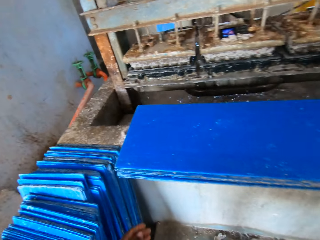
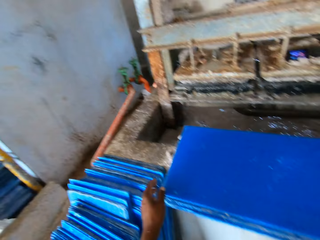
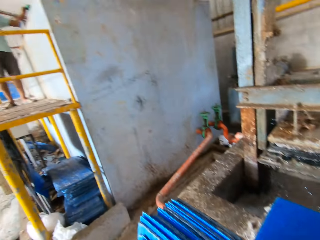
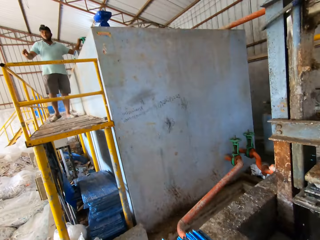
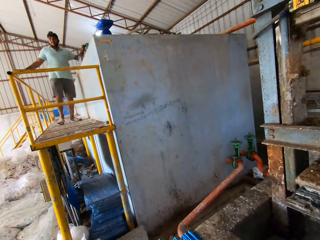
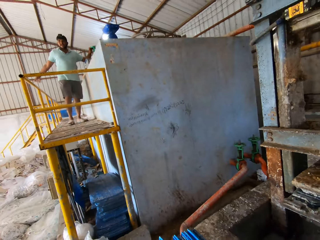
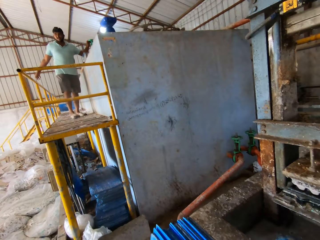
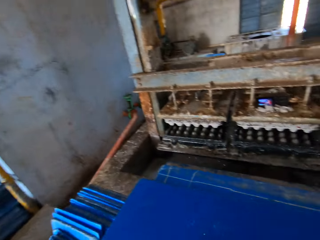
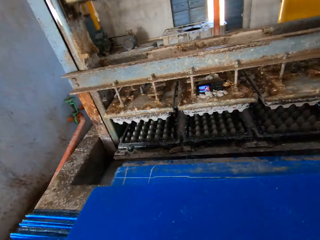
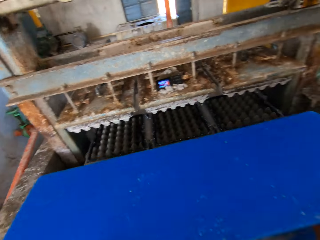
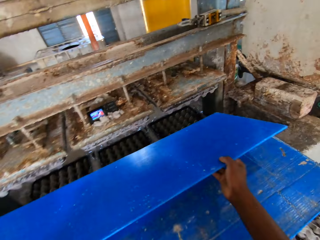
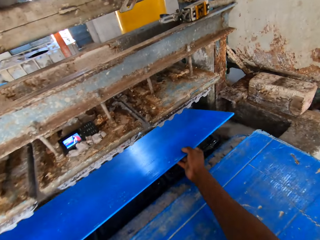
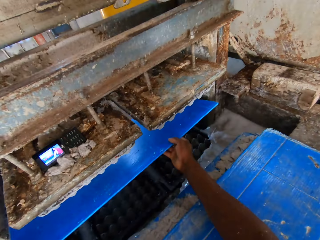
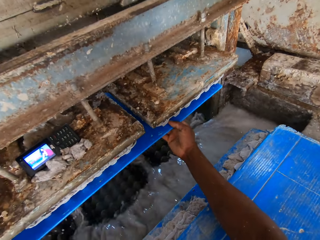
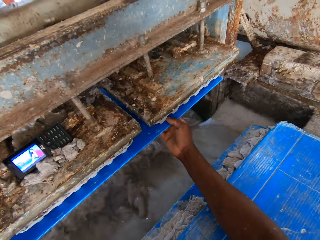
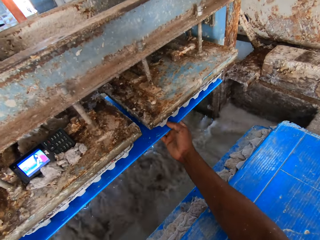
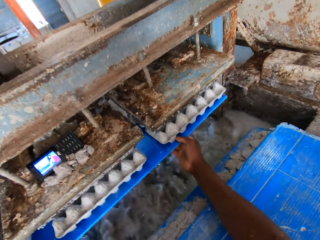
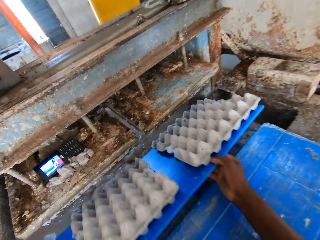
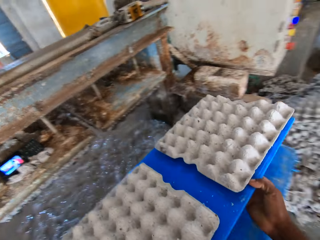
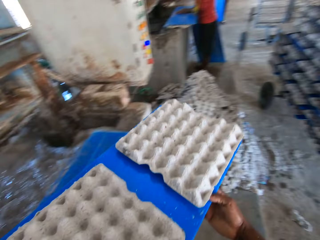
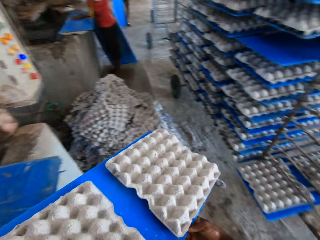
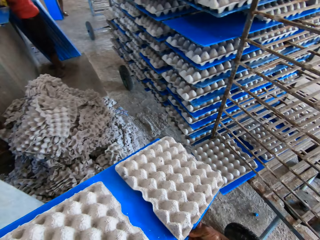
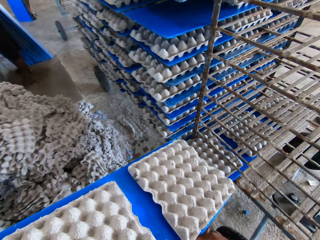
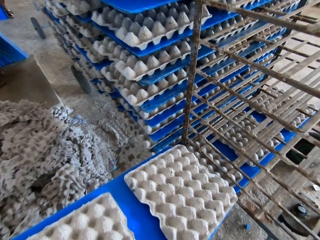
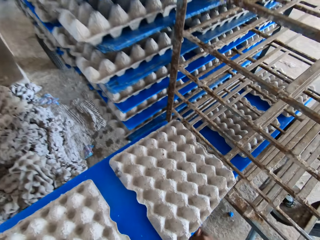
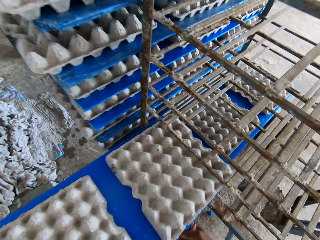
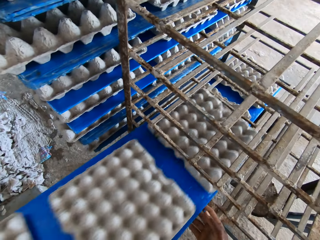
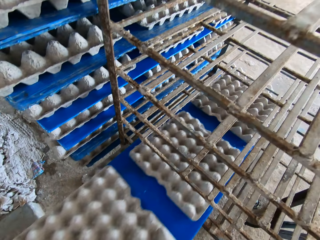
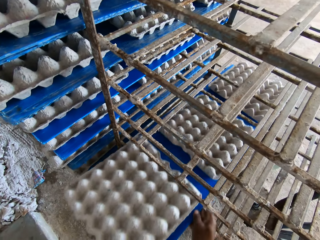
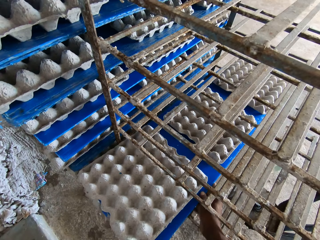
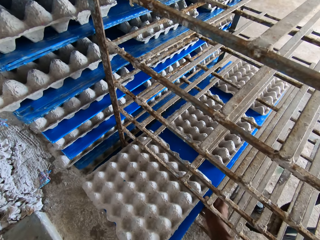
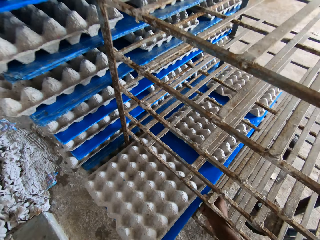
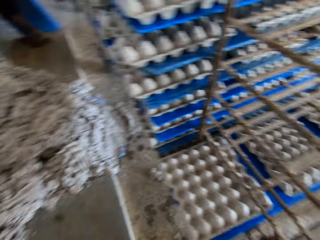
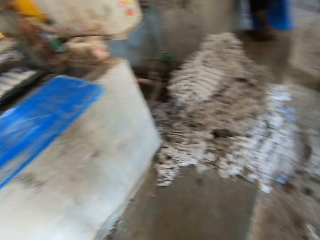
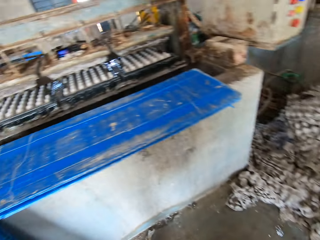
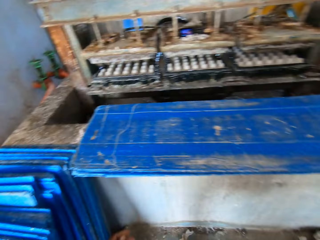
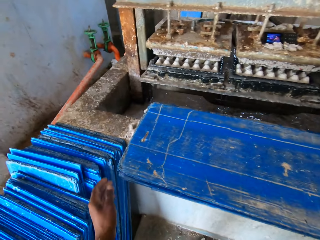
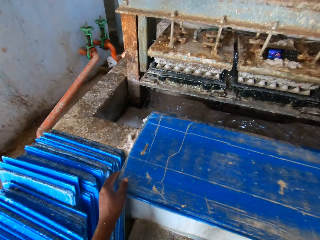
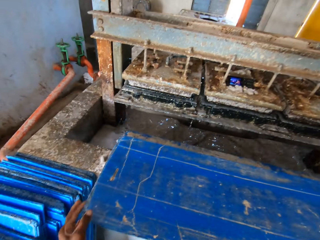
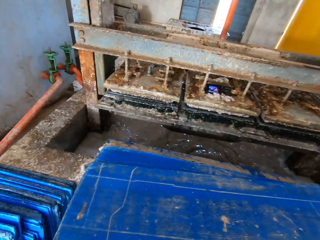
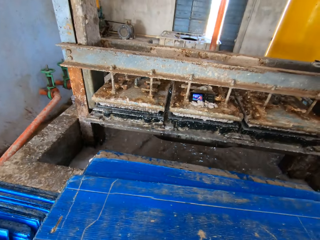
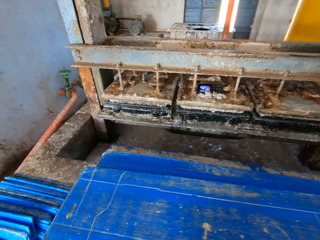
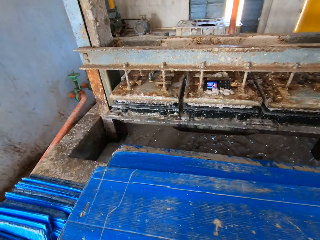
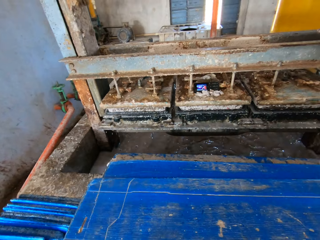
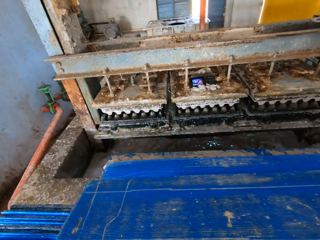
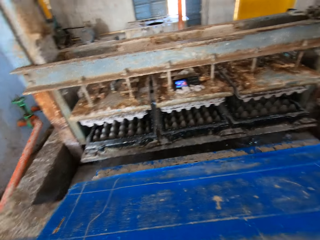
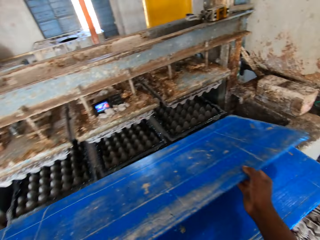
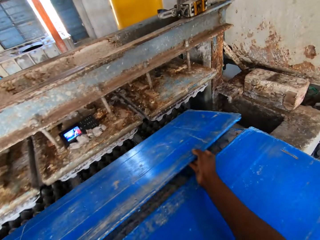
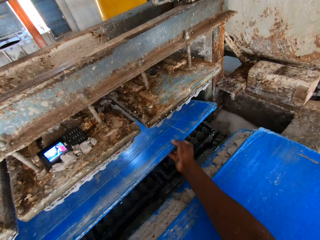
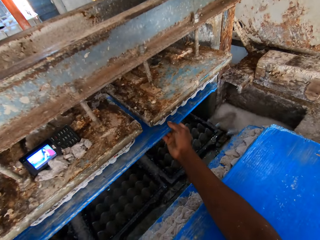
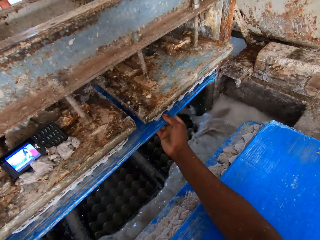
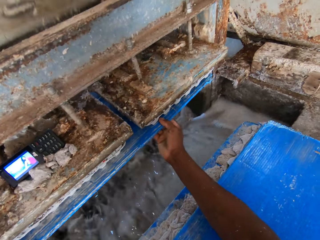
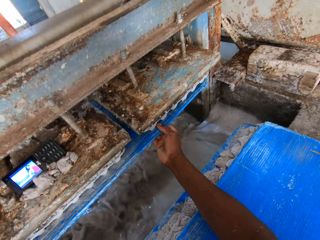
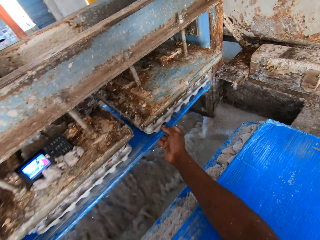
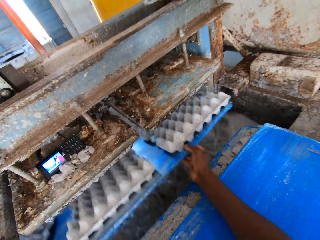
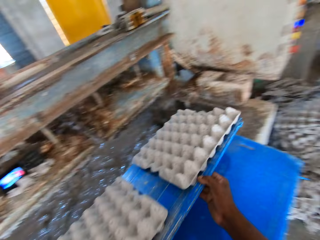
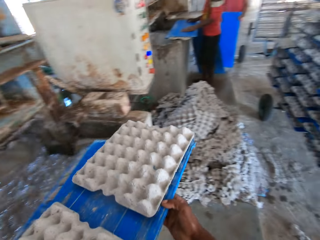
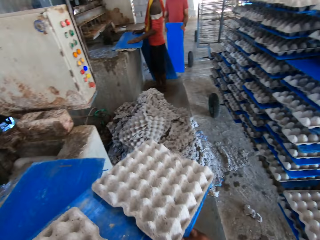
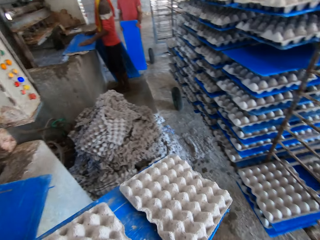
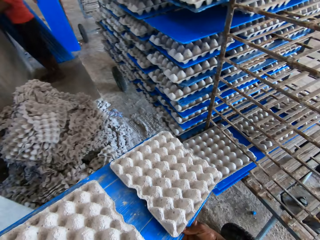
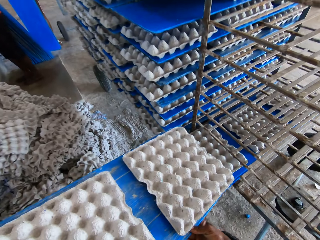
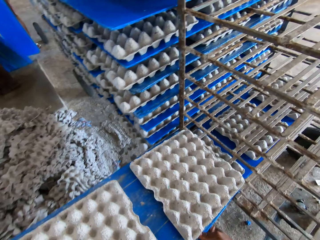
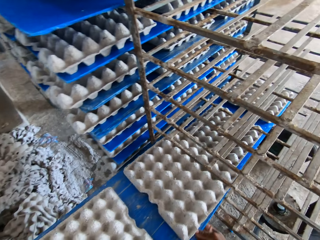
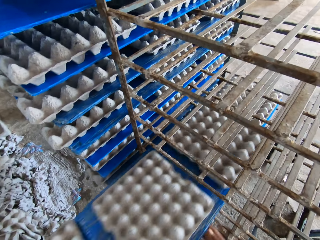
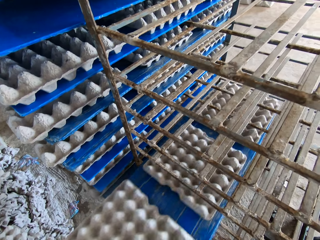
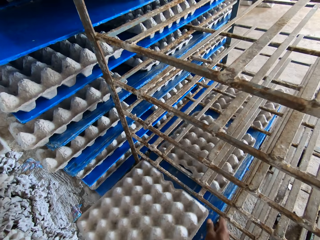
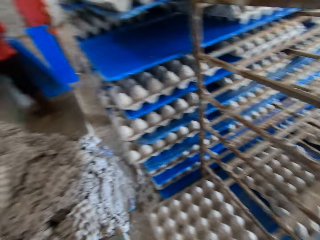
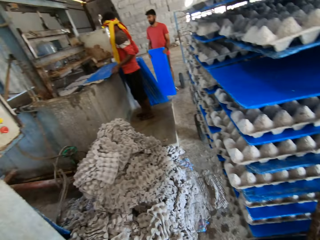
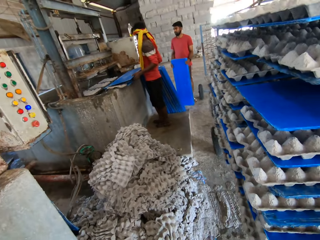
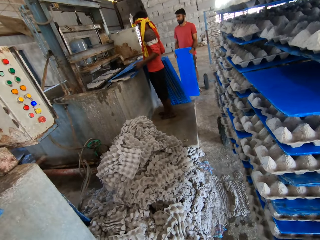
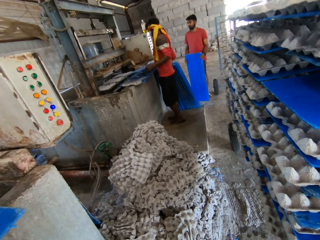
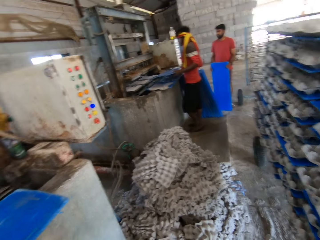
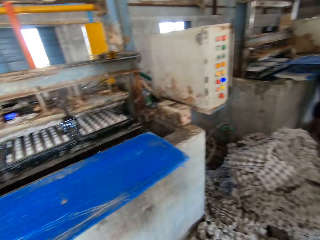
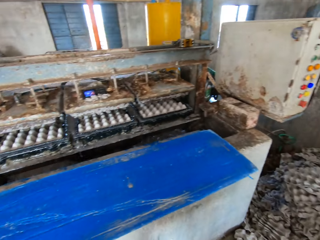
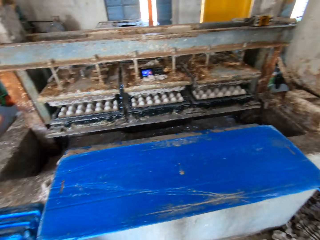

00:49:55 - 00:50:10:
The camera wearer puts the wood board below the egg machine tray. They put the wood board on the shelf. They pick up a wood board. They put the wood board below the egg machine tray. They put the wood board on the shelf.

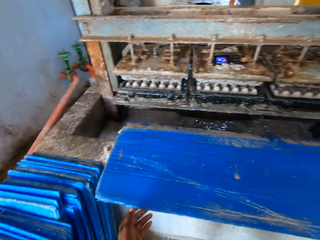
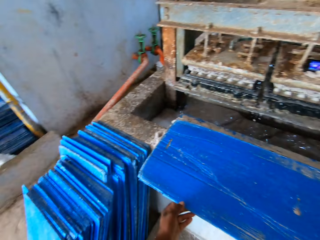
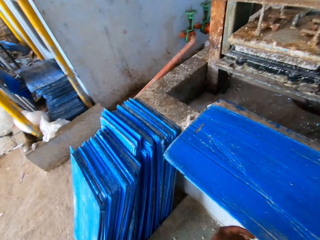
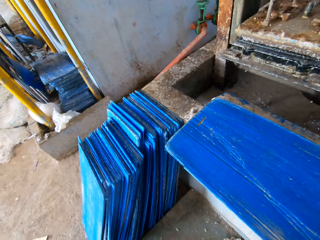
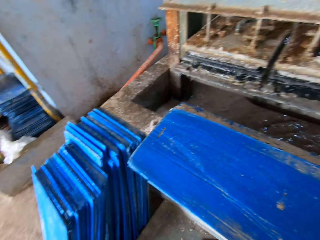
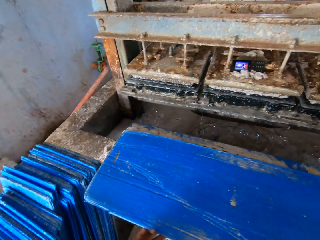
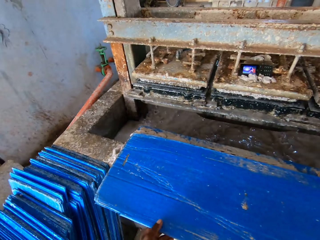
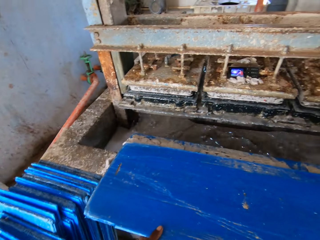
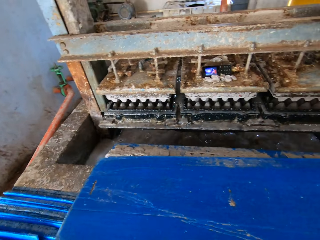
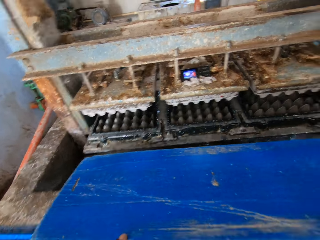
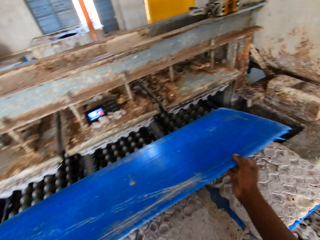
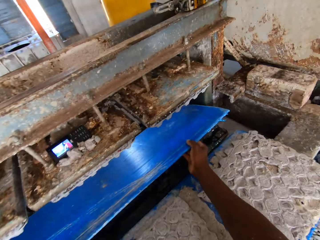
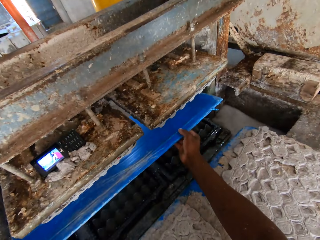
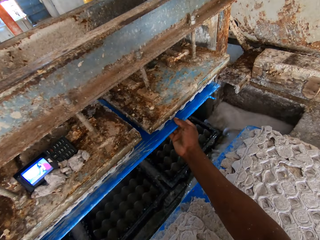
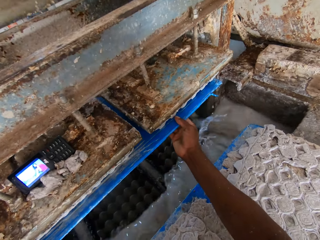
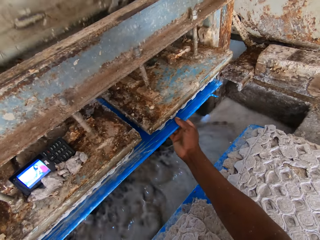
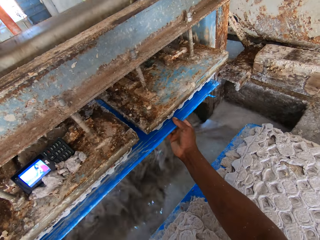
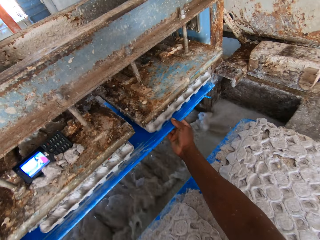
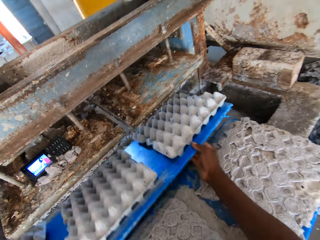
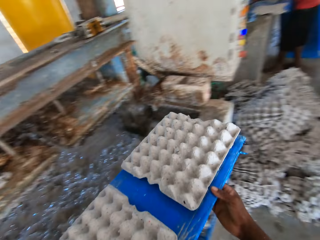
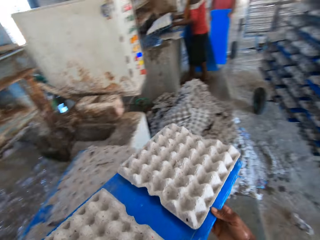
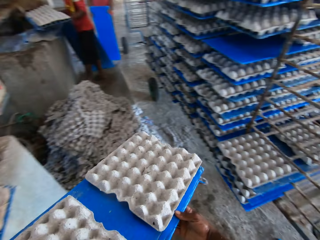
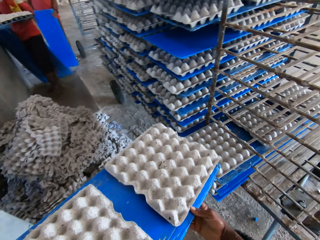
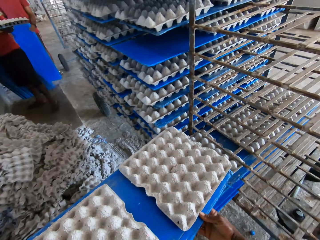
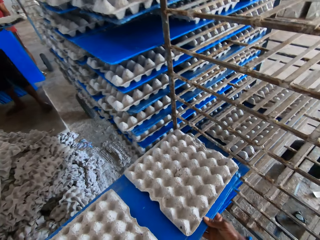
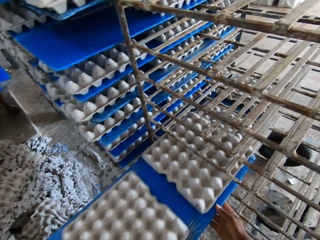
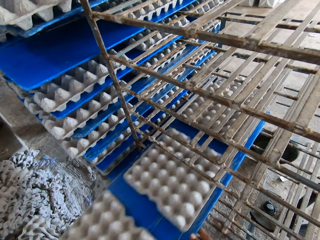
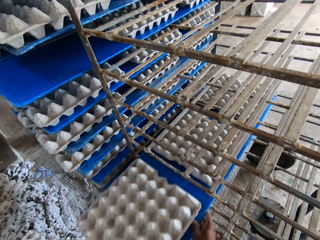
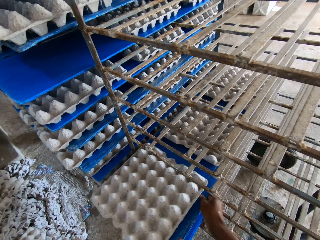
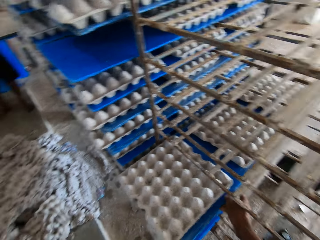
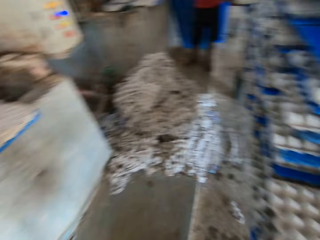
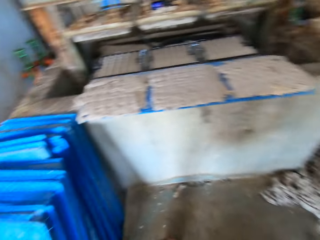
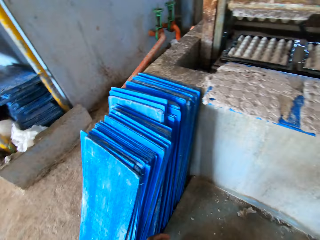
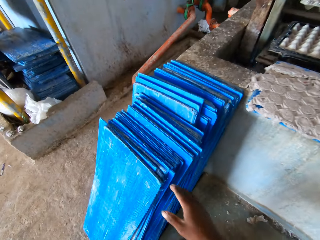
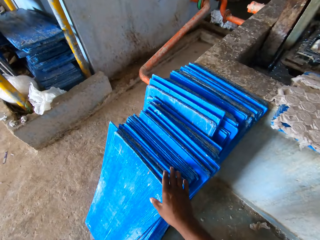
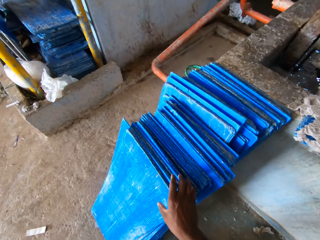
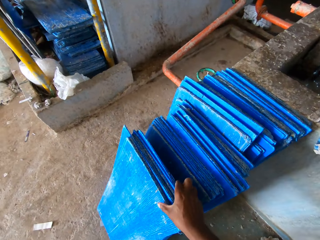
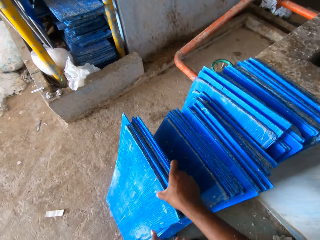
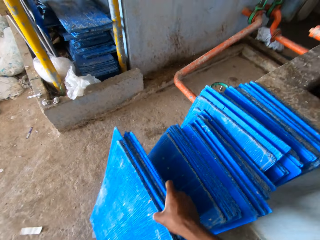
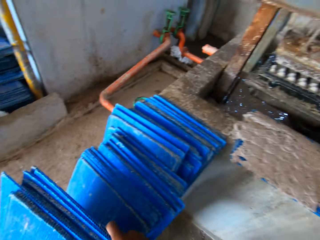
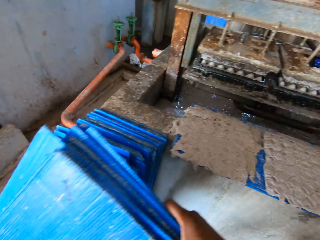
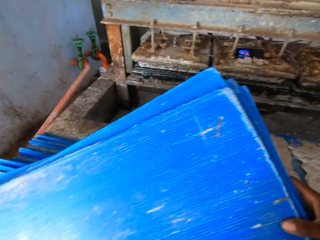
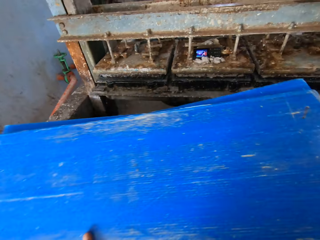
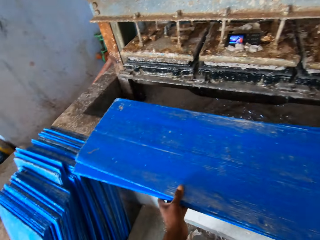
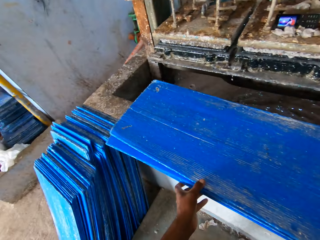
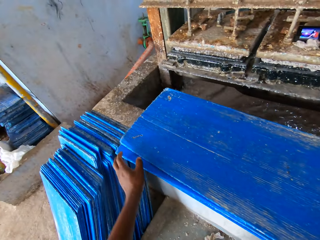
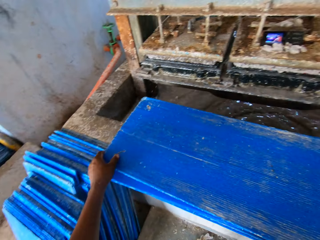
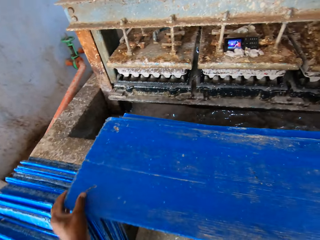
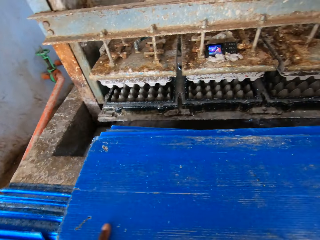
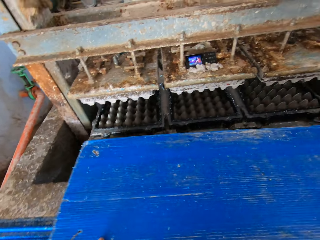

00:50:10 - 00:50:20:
The camera wearer picks up a wood board. They put the wood board below the egg machine tray. They put the wood board on the shelf. They pick up a wood board. They put the wood board on the wall.
